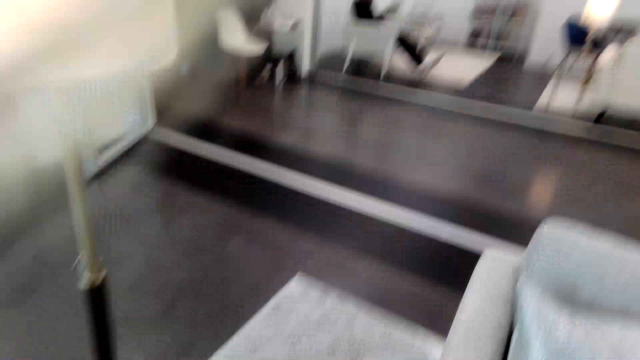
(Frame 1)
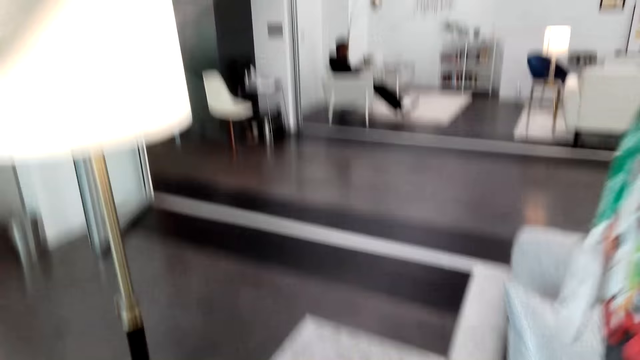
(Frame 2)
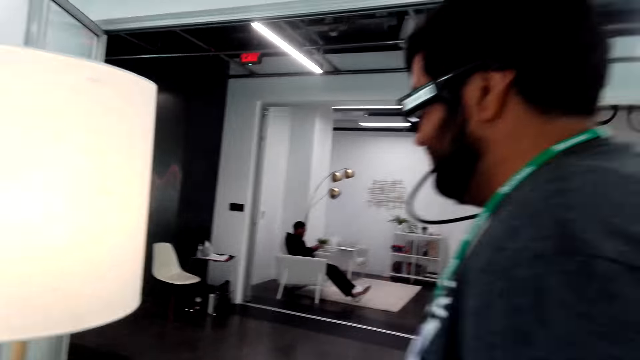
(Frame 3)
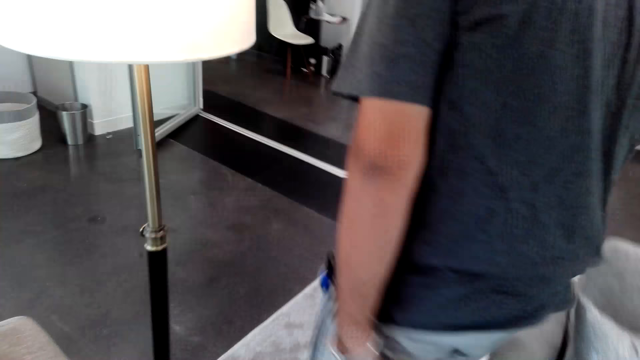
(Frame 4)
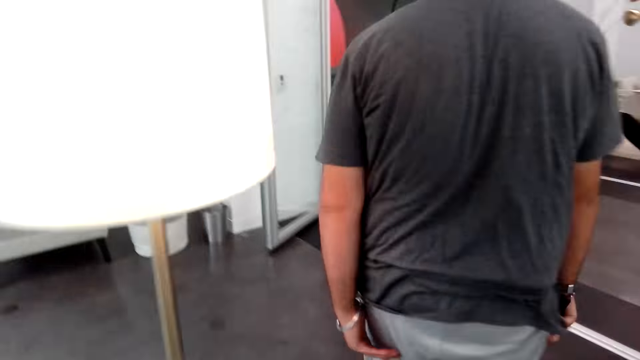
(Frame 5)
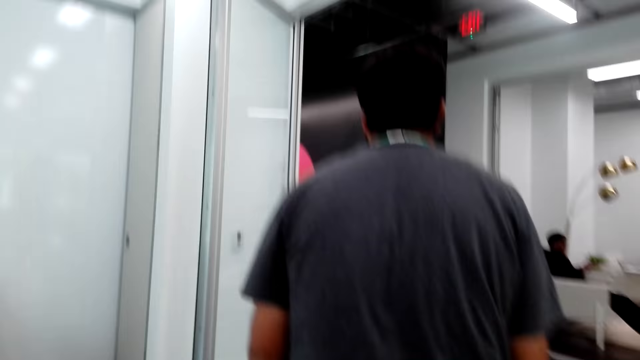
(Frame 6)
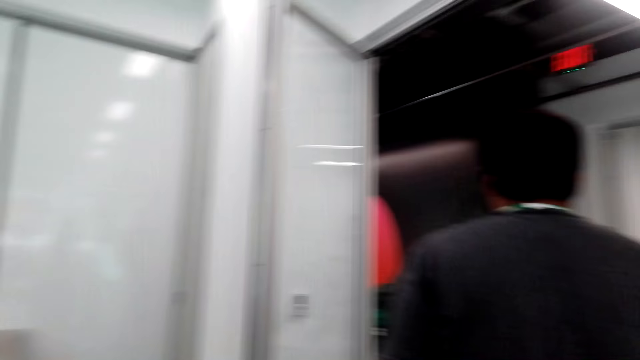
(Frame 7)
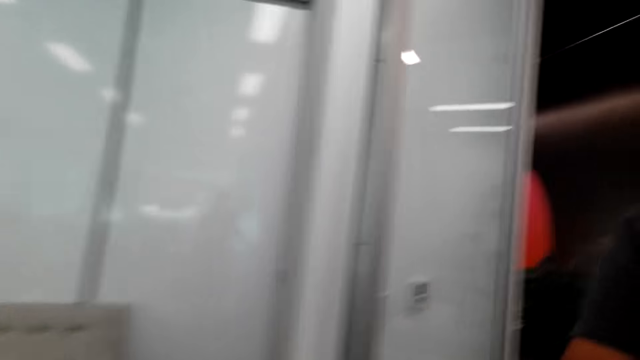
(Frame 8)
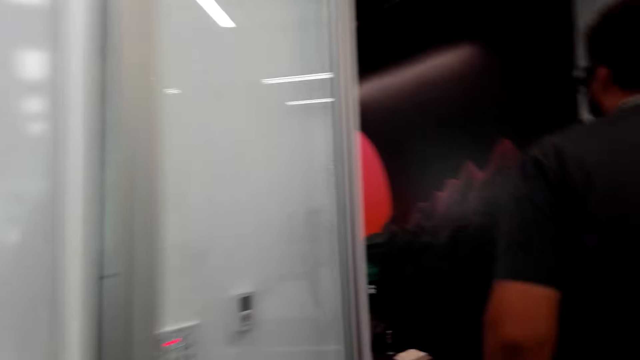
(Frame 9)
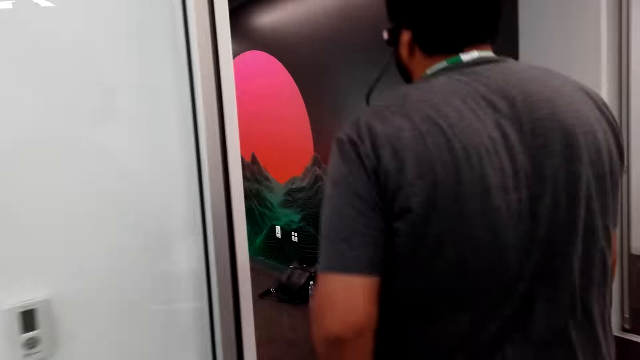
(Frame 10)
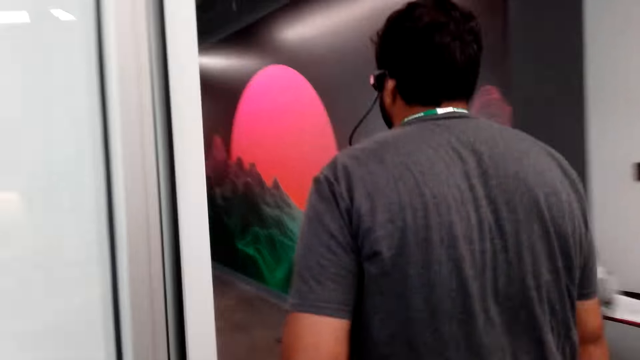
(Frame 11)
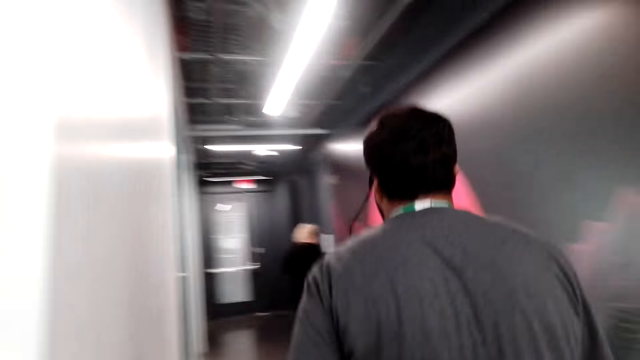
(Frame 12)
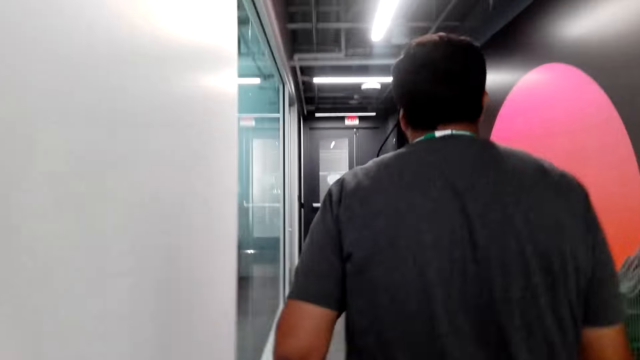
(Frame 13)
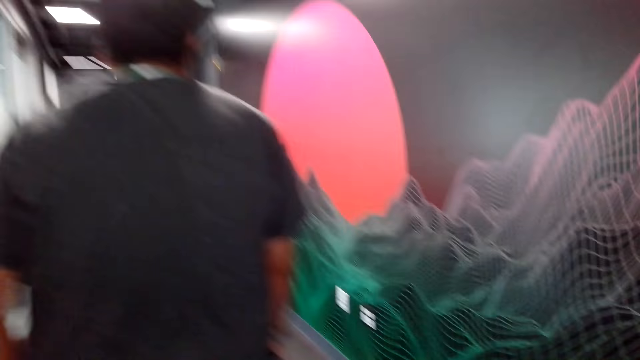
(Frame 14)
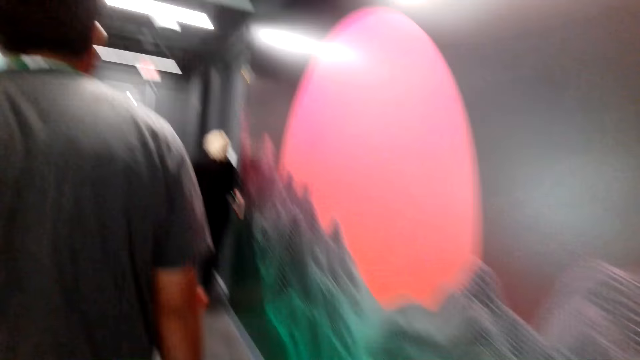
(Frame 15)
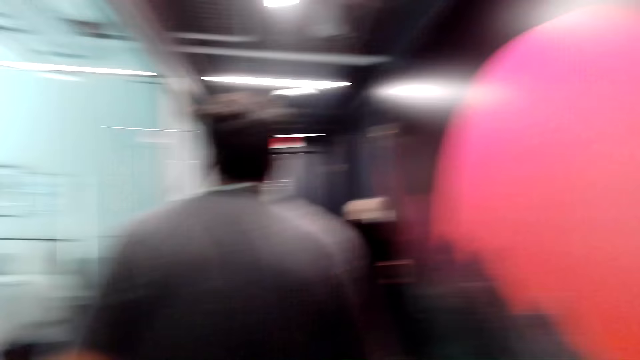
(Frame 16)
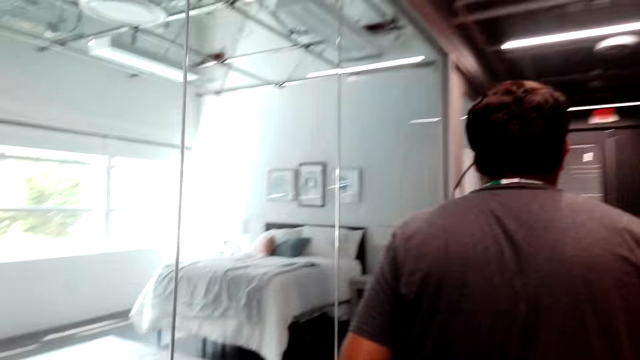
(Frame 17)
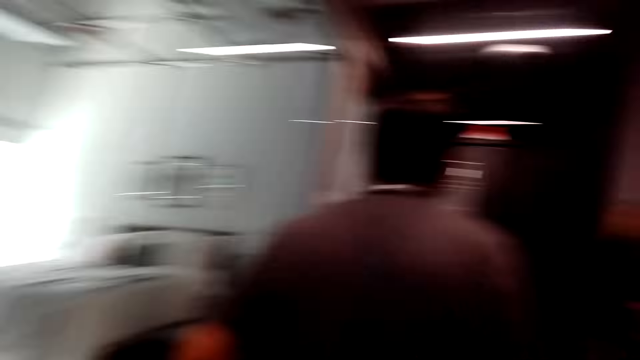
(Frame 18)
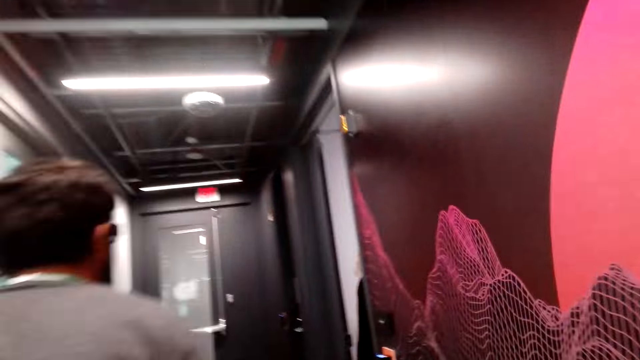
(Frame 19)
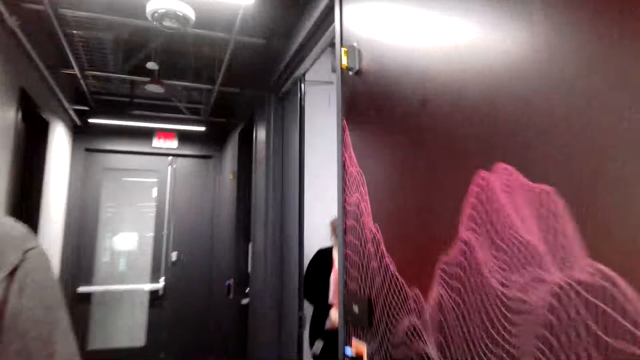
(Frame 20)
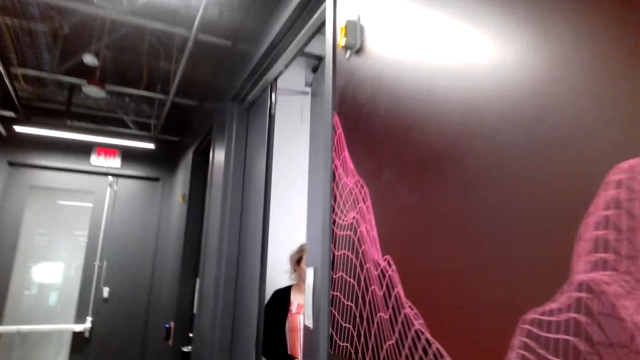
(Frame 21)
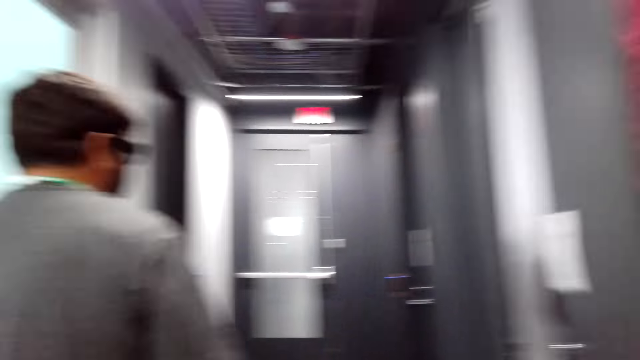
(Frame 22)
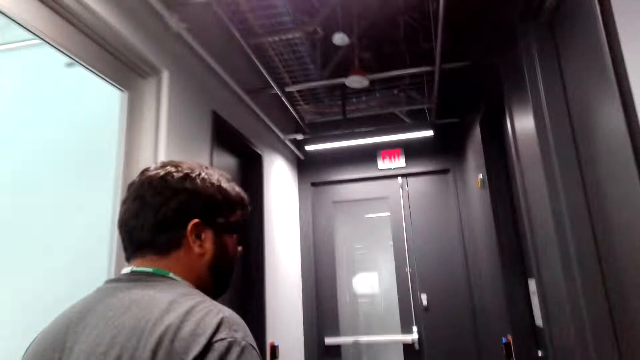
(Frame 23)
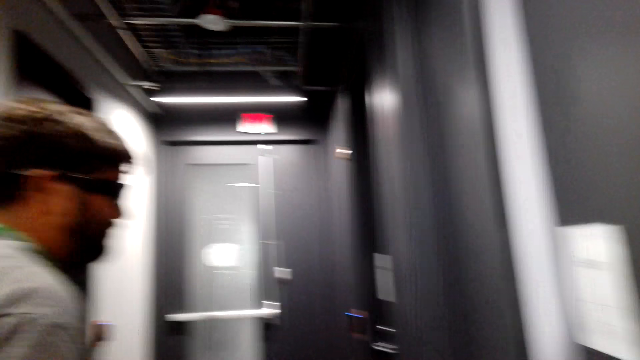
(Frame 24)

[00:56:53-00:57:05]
A man walks around the room. The camera wearer walks in the house.

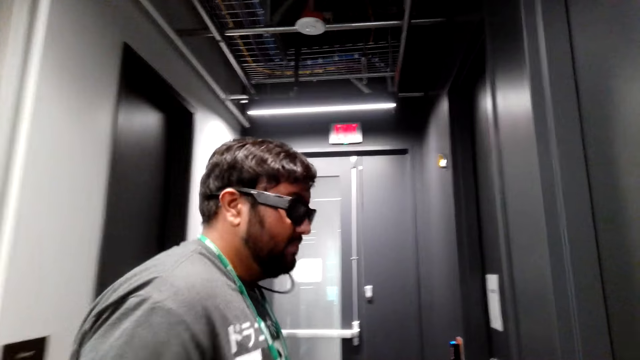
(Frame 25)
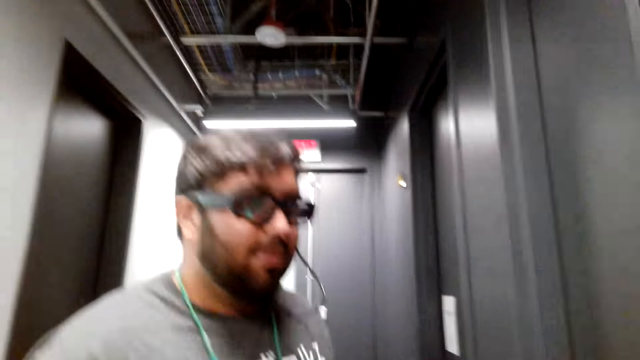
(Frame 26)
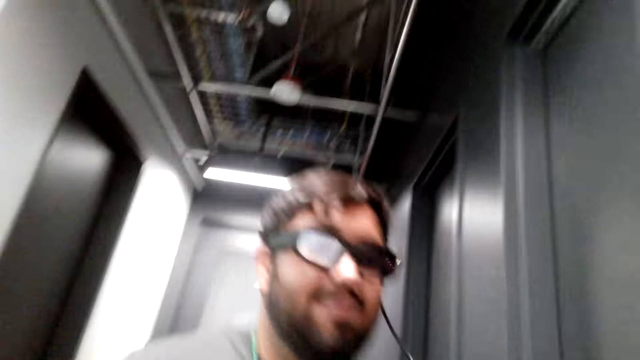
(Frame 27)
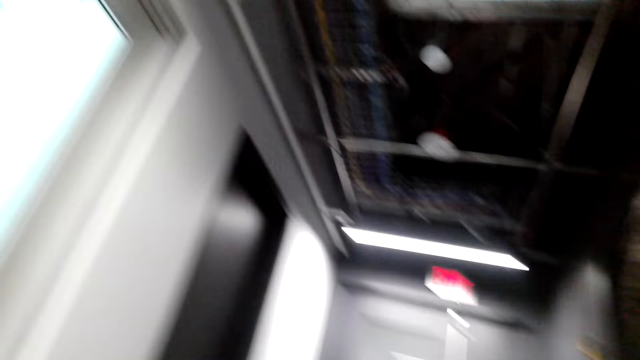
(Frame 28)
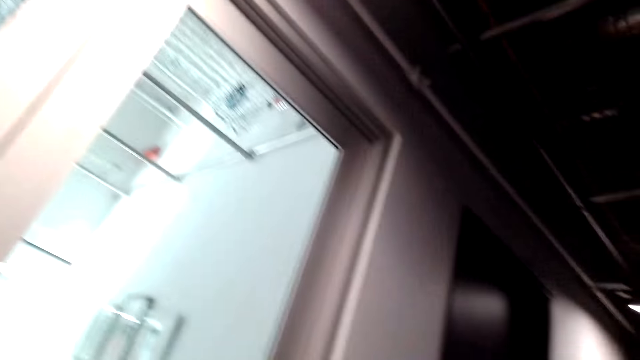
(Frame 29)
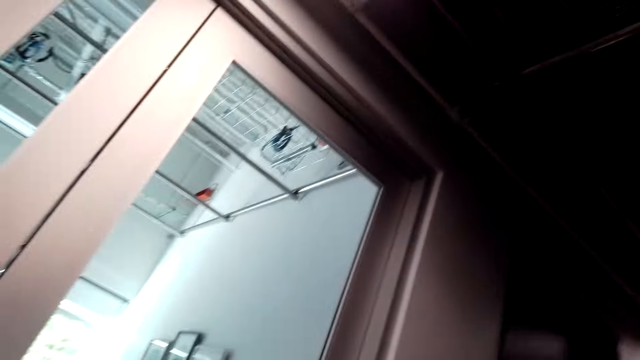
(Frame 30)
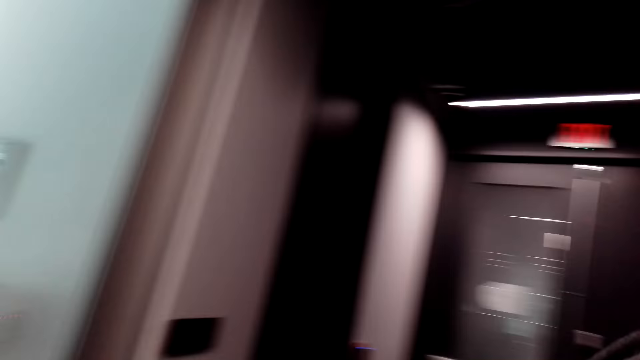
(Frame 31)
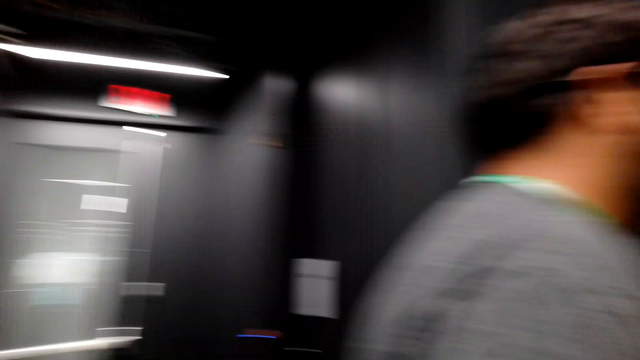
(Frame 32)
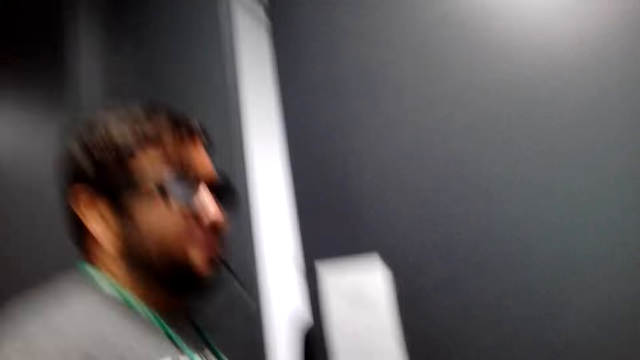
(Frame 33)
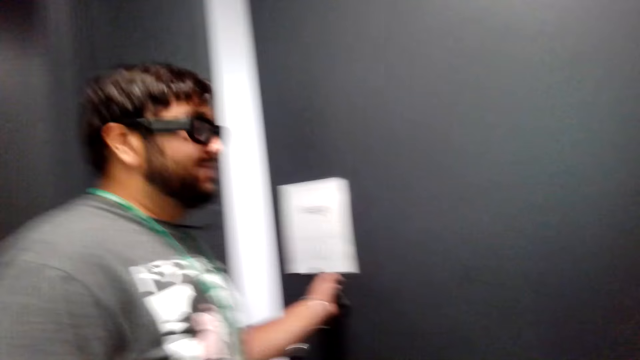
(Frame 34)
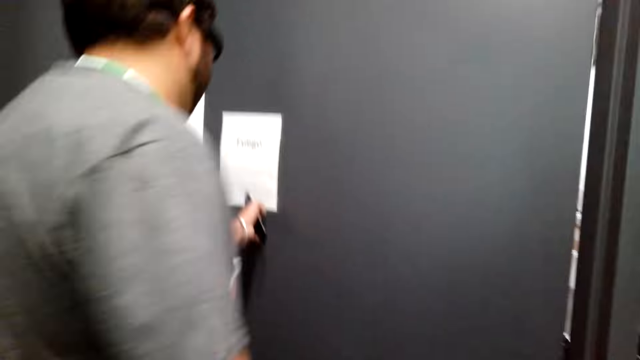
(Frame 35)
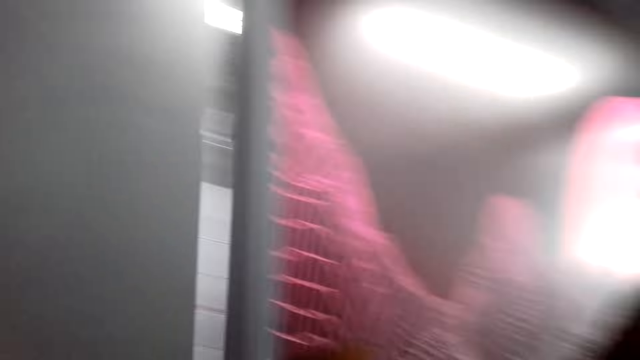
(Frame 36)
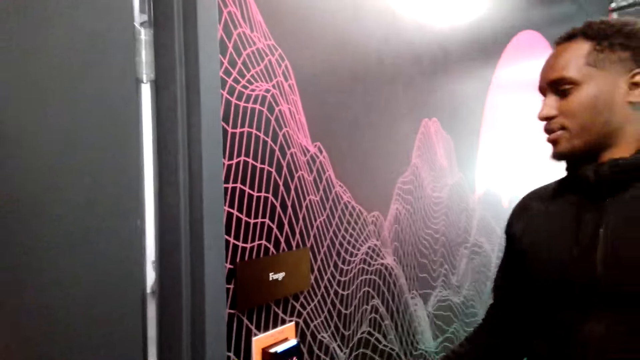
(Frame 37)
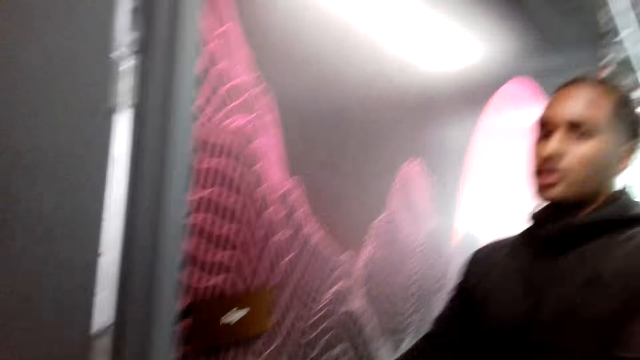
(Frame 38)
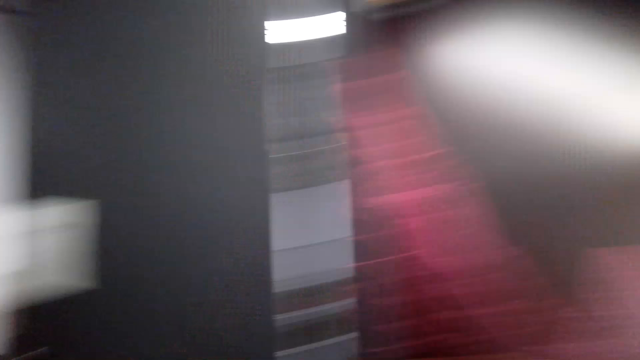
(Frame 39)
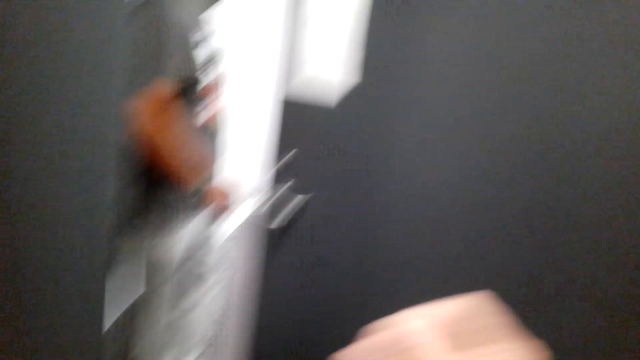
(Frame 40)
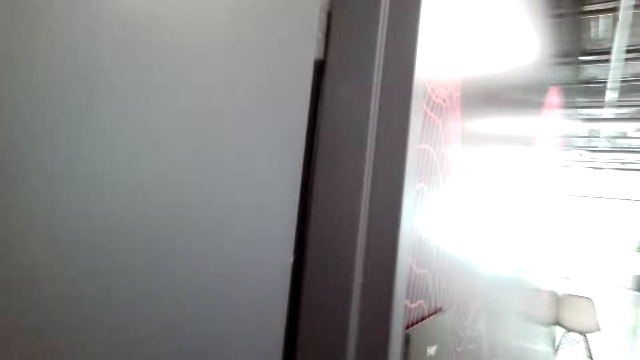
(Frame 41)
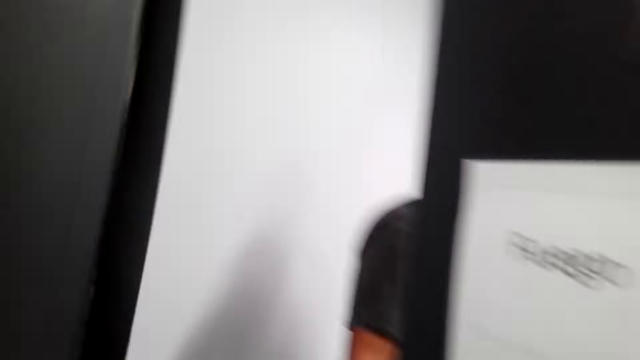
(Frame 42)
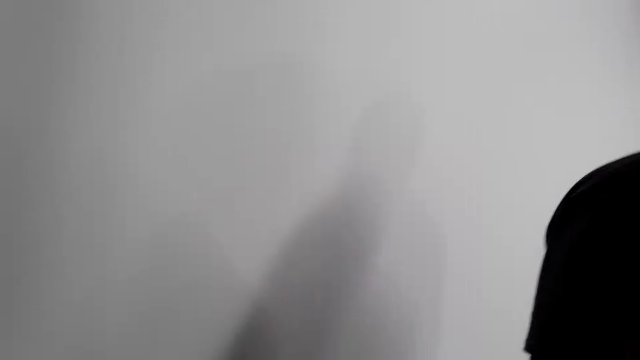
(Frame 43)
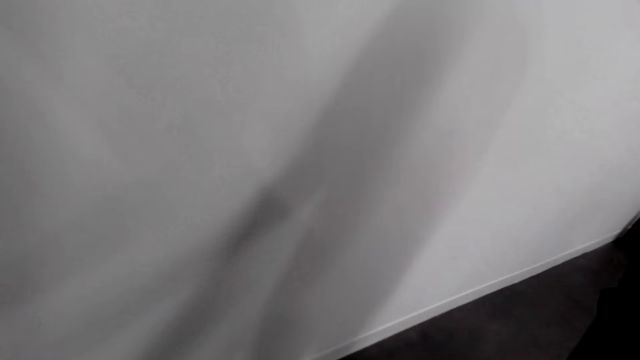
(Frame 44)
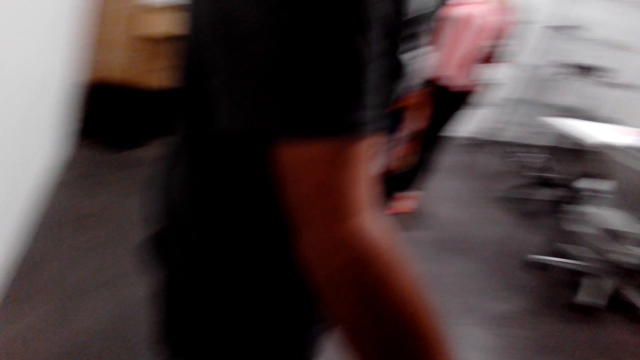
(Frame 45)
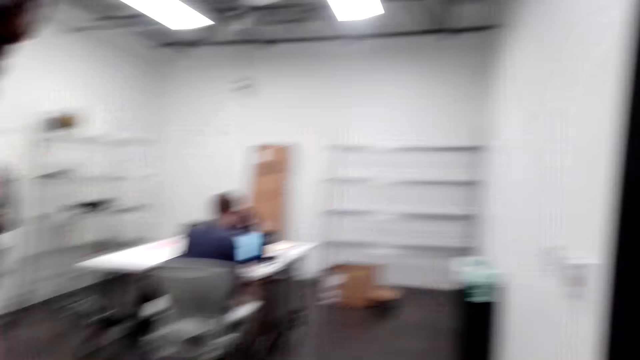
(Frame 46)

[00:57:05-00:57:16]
A man opens a door in the room. Another man stands in the room. The first man walks in the room. The camera wearer walks through the door.
